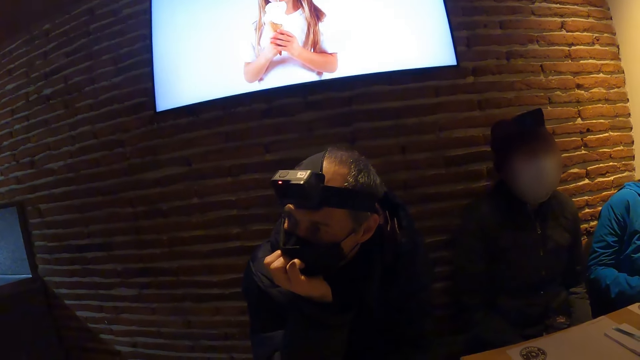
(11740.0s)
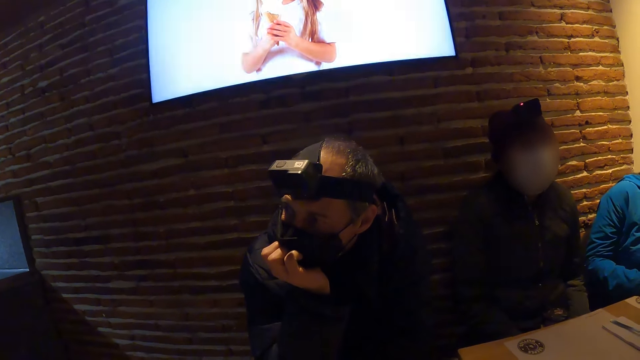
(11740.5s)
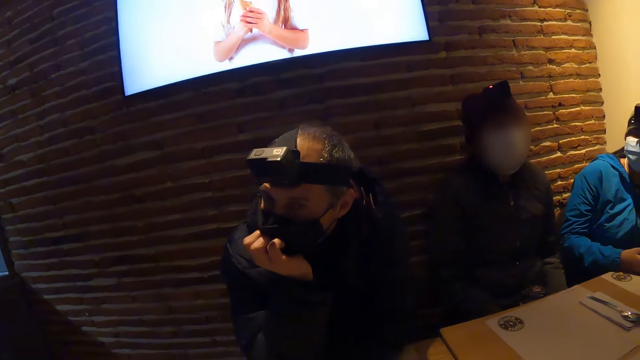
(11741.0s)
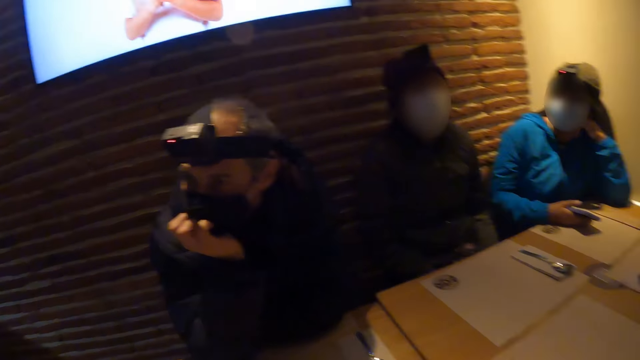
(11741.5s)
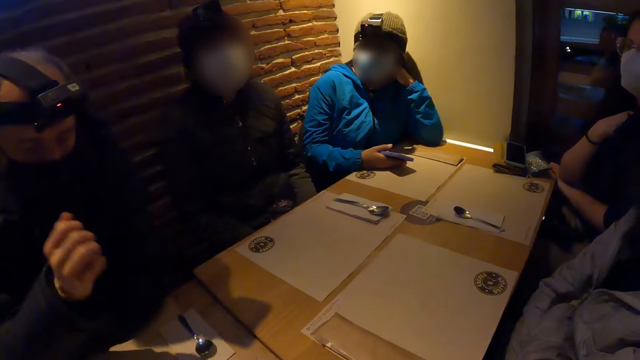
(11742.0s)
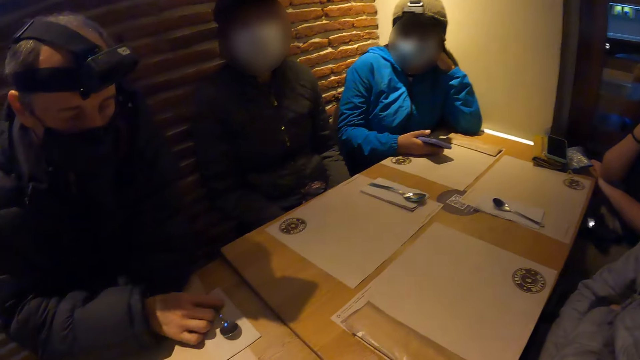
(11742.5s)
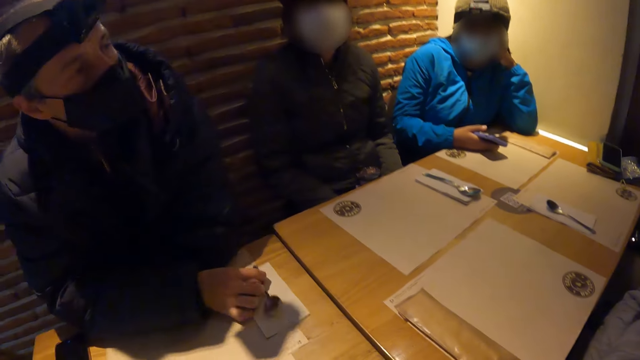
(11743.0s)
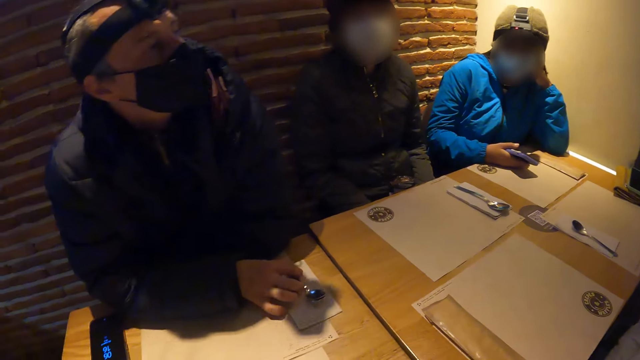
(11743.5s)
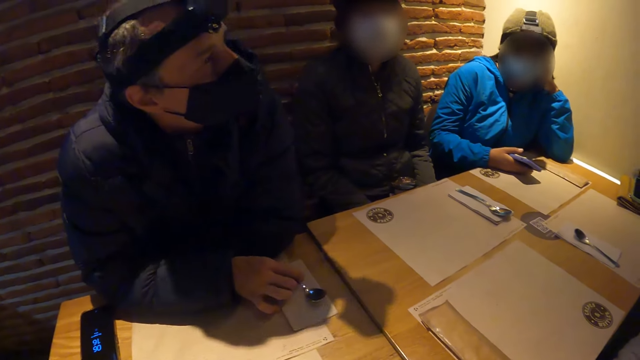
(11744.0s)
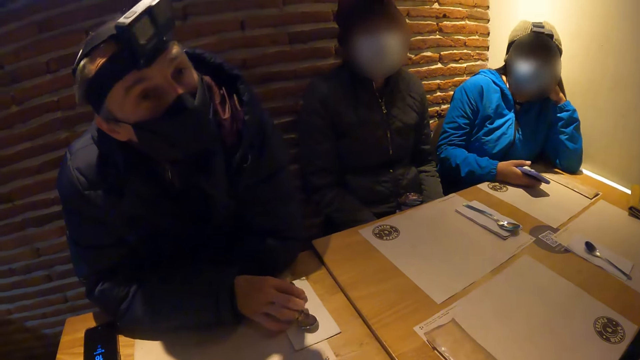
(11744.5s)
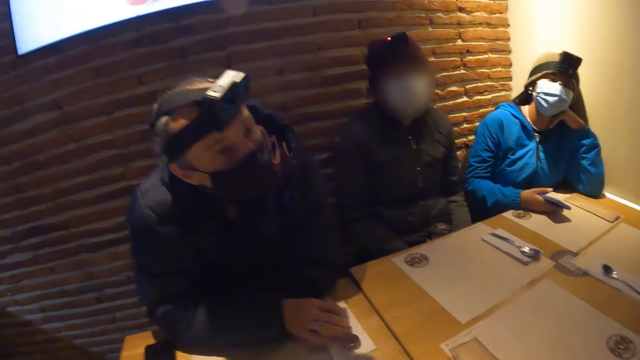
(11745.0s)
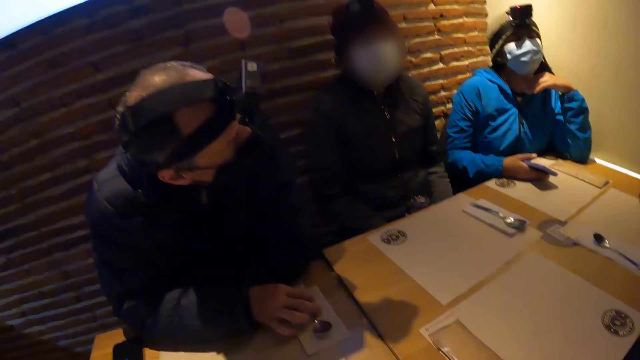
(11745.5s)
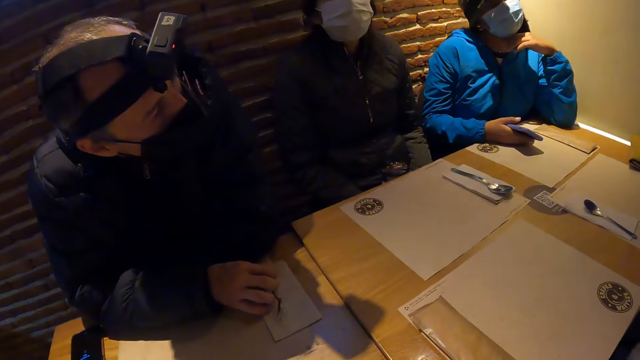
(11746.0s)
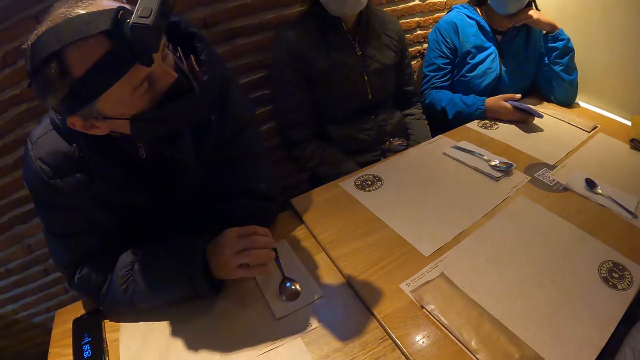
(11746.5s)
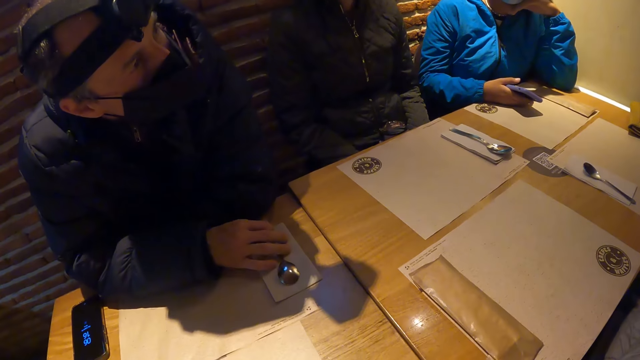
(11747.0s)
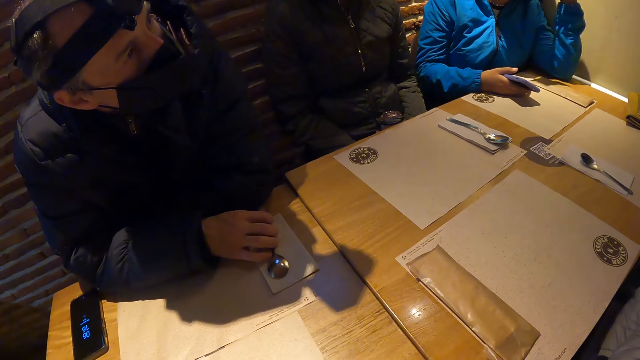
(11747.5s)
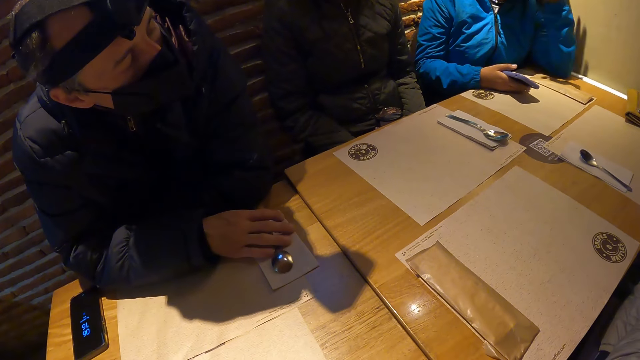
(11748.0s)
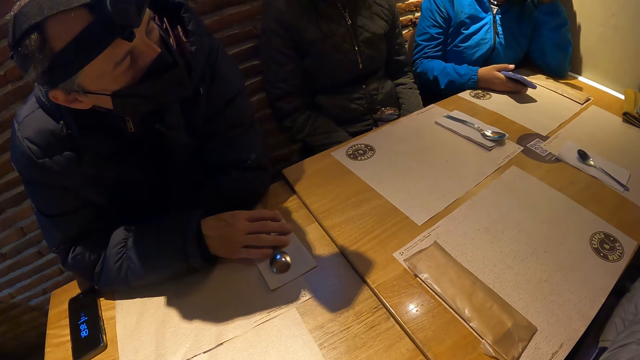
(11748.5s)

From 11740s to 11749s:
The man touches the spoon on the napkin on the table with his right hand.

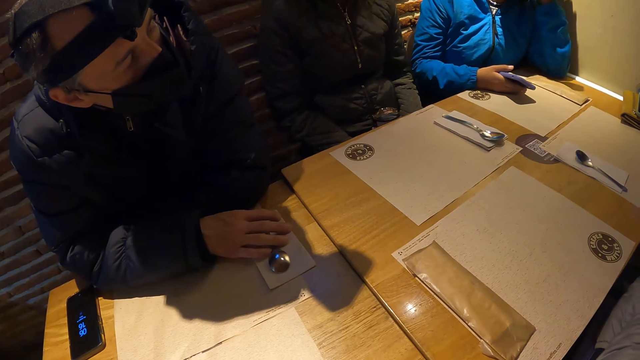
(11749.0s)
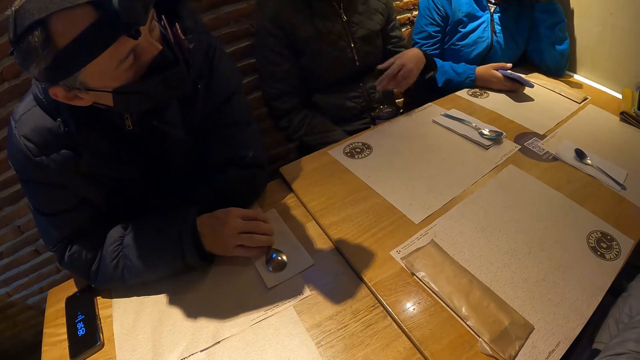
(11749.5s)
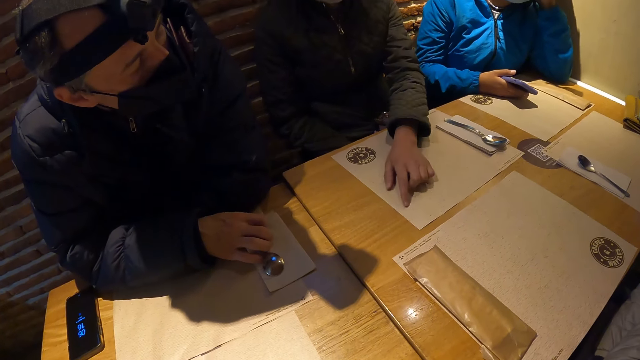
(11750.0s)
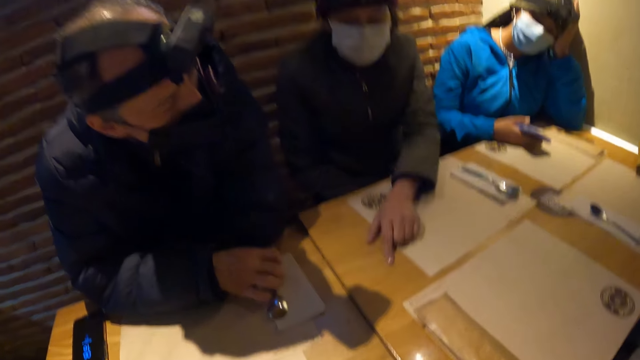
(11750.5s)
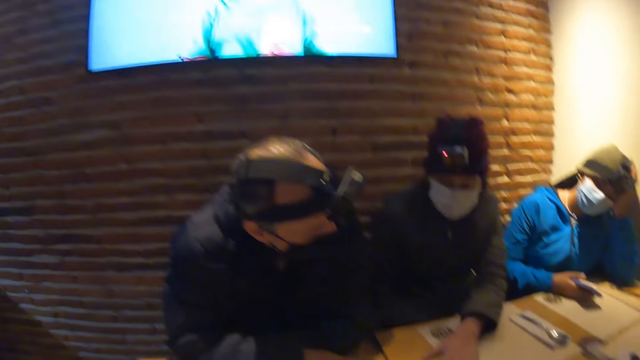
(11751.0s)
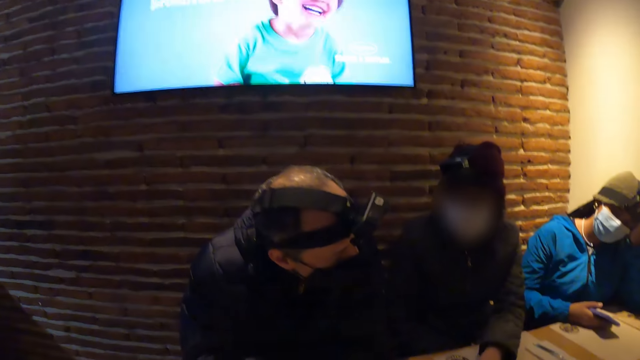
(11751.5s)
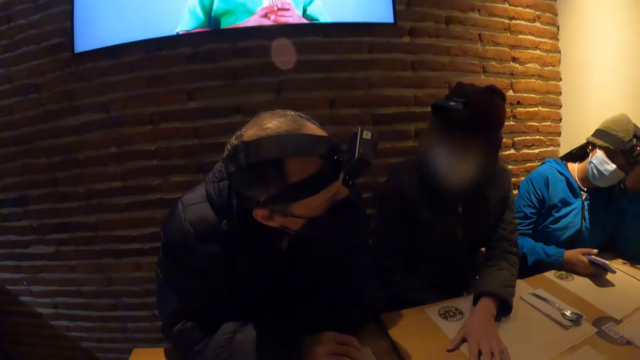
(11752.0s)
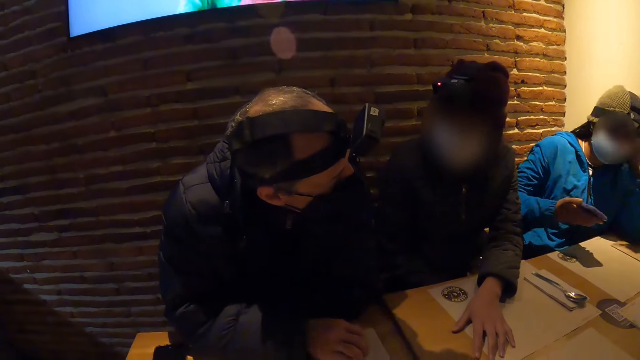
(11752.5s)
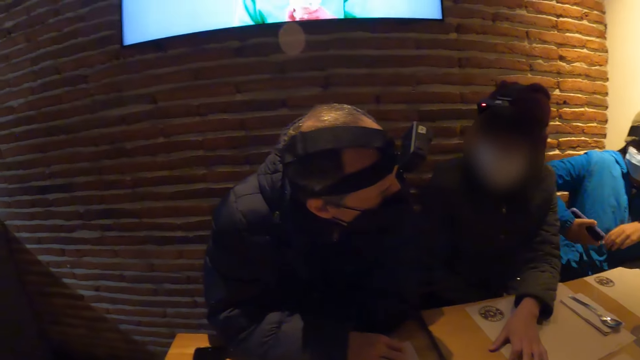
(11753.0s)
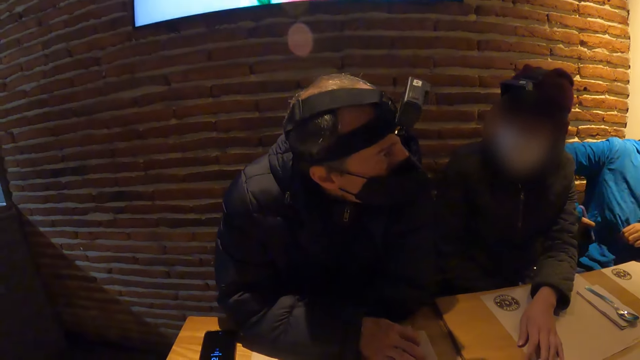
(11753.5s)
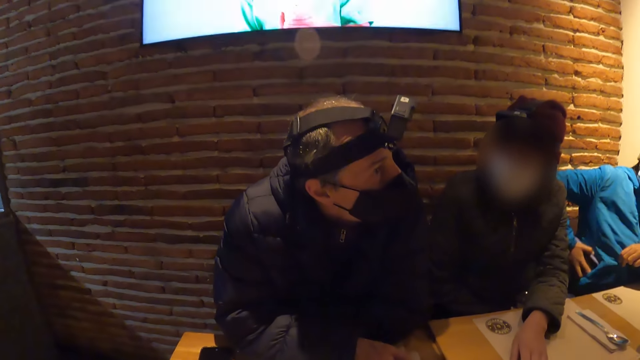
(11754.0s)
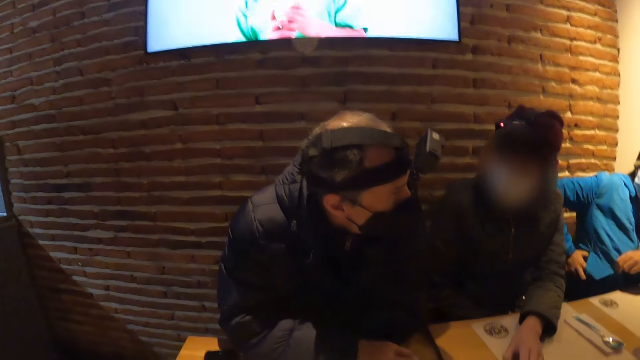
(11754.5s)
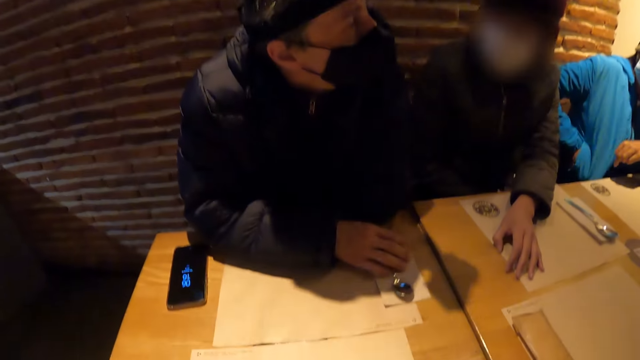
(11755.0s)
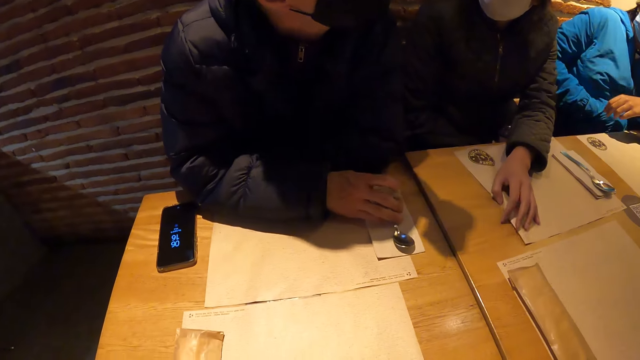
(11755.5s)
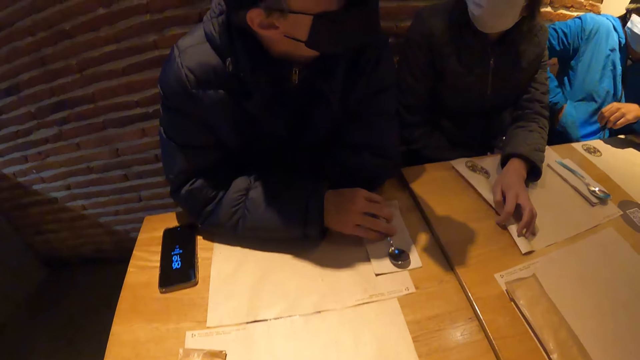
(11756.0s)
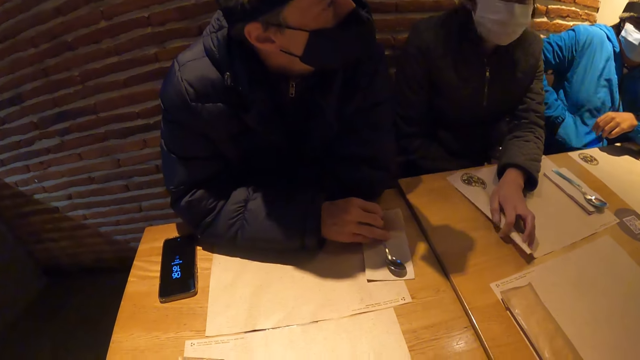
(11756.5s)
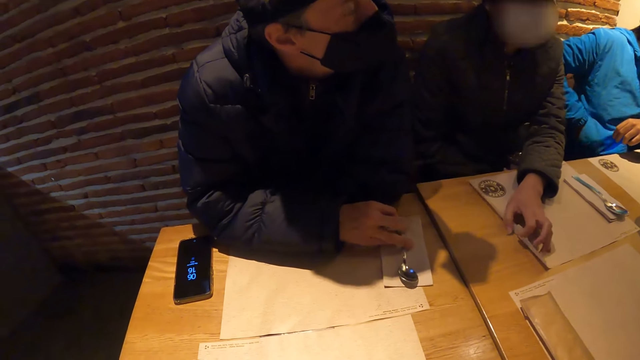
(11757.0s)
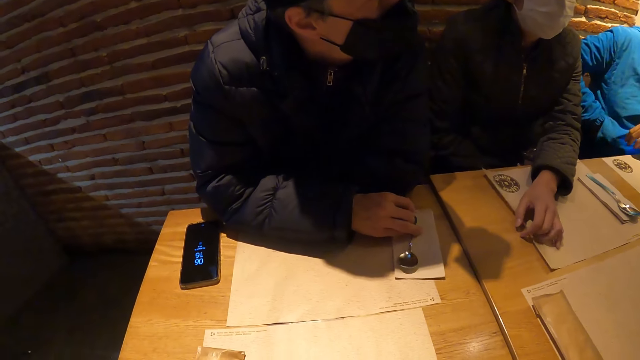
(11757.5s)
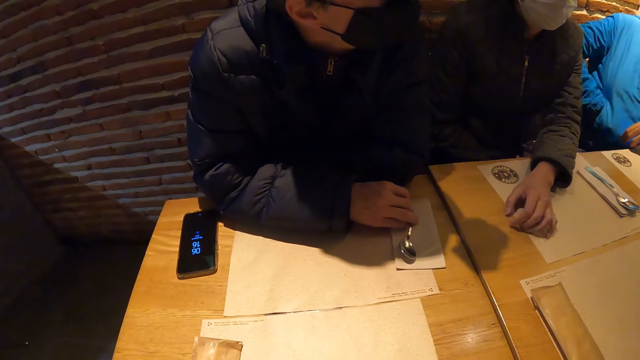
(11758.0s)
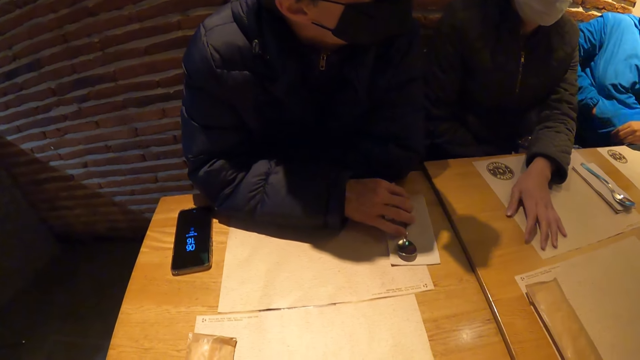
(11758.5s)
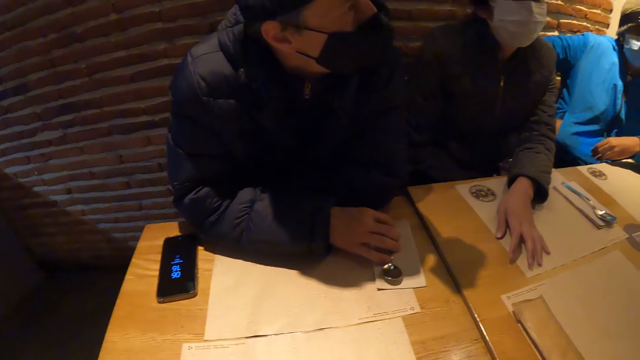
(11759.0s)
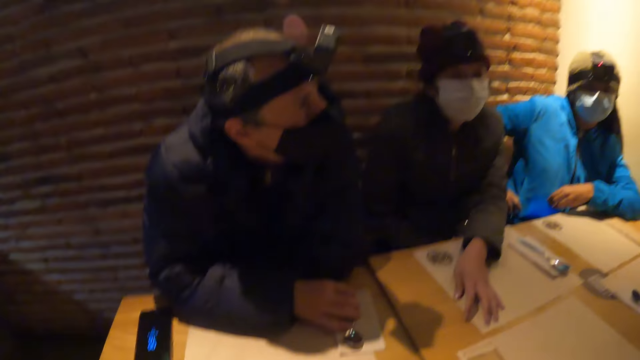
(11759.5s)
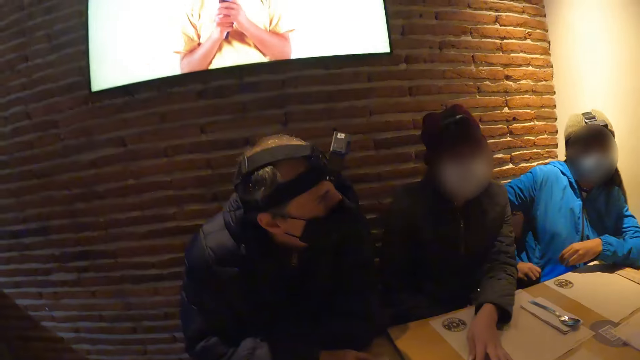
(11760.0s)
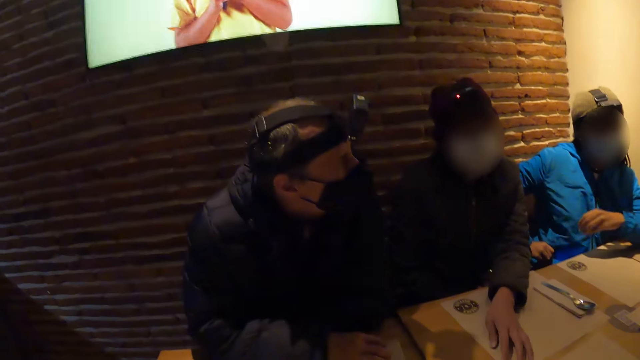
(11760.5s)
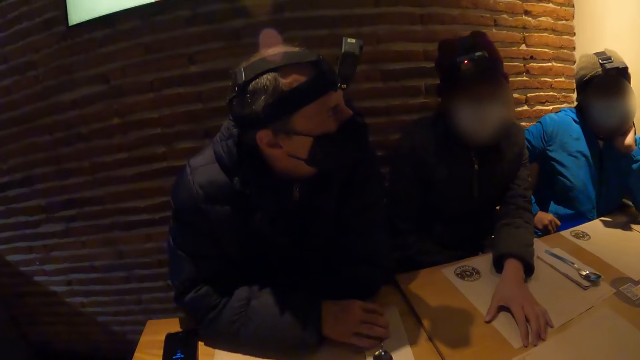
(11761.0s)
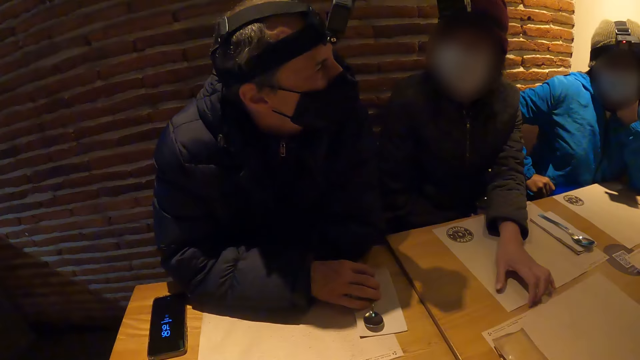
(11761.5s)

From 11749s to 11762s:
A man points at the table. A woman places her left hand on the table mat. She converses with another man. Another woman places the phone in the pocket of a jacket with her right hand. The other man moves the spoon on the napkin with his right hand. The first woman touches the table mat with her left hand.
